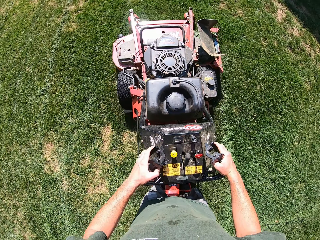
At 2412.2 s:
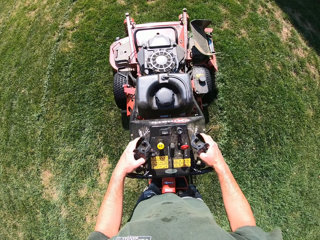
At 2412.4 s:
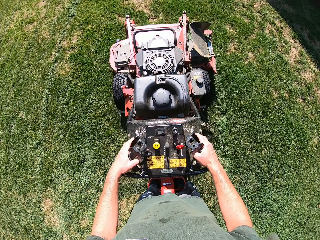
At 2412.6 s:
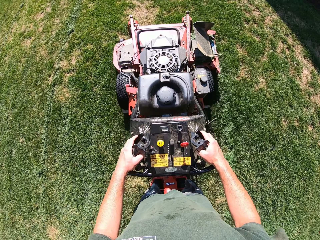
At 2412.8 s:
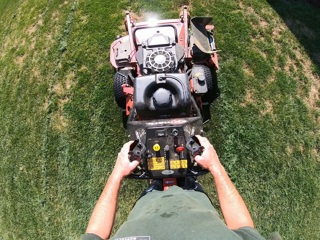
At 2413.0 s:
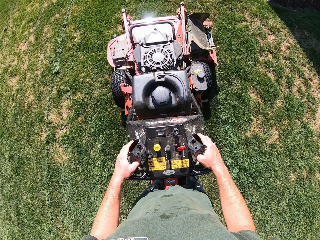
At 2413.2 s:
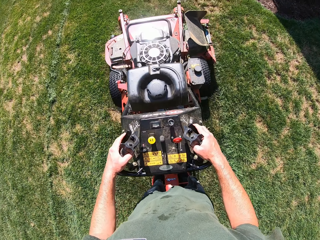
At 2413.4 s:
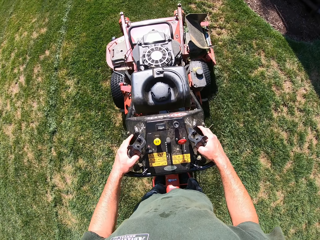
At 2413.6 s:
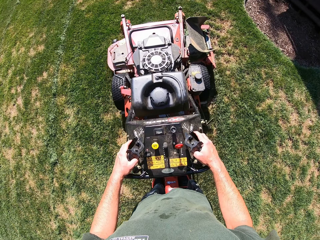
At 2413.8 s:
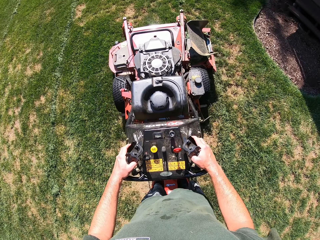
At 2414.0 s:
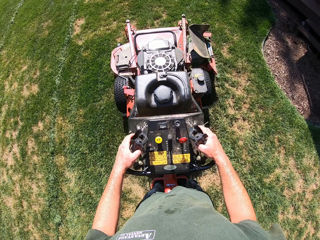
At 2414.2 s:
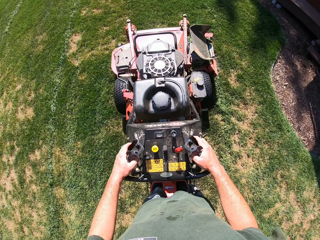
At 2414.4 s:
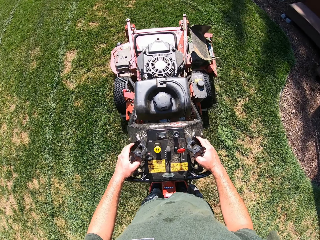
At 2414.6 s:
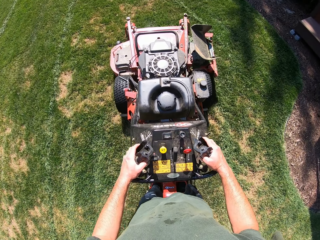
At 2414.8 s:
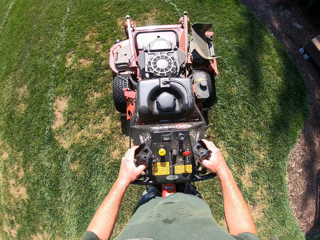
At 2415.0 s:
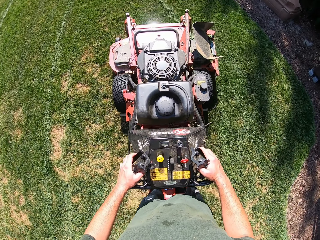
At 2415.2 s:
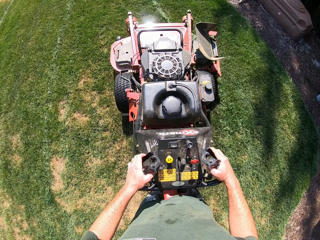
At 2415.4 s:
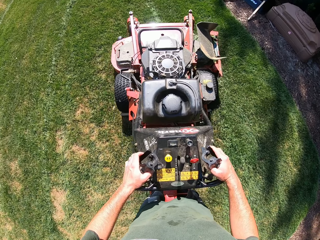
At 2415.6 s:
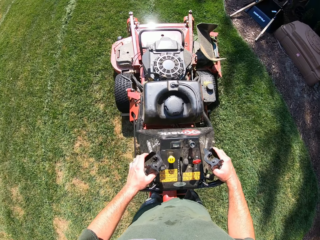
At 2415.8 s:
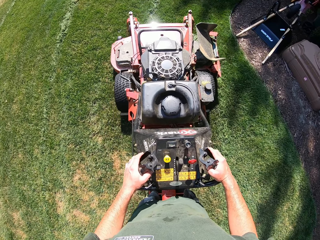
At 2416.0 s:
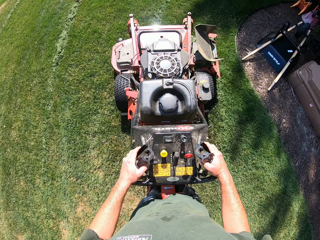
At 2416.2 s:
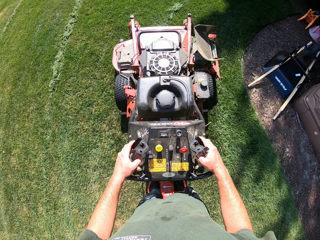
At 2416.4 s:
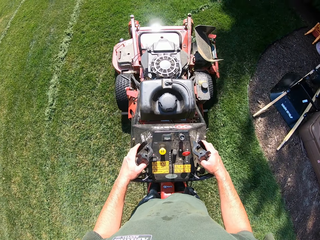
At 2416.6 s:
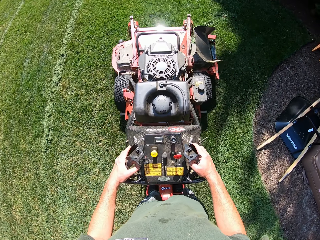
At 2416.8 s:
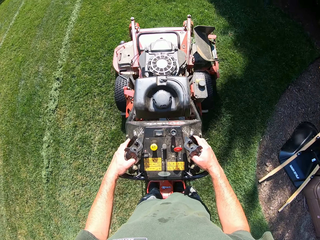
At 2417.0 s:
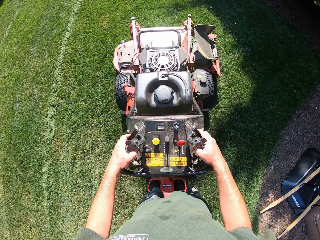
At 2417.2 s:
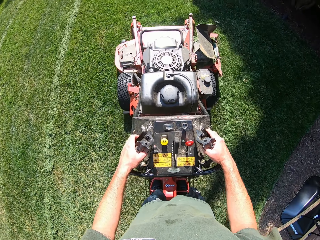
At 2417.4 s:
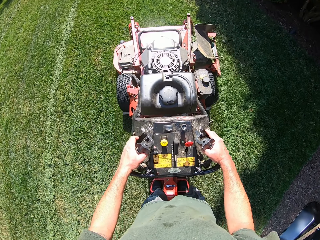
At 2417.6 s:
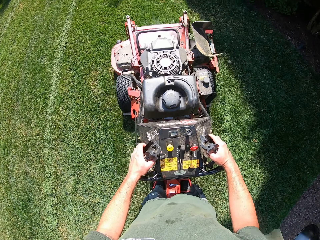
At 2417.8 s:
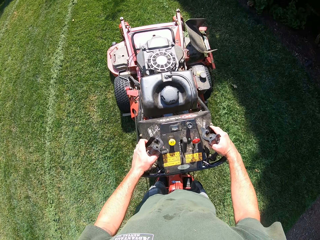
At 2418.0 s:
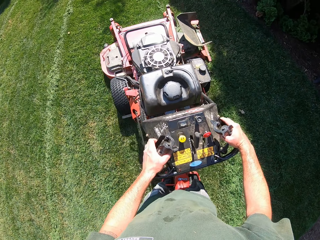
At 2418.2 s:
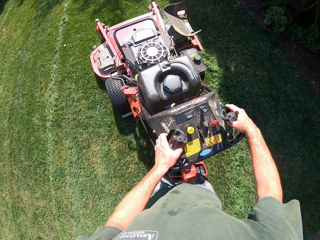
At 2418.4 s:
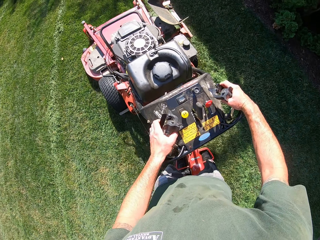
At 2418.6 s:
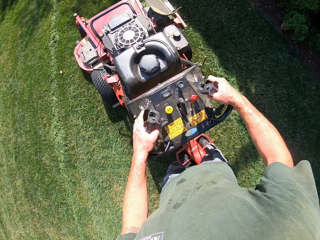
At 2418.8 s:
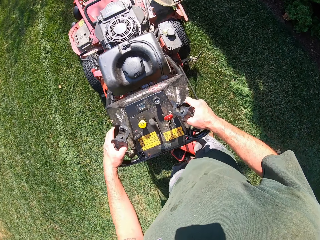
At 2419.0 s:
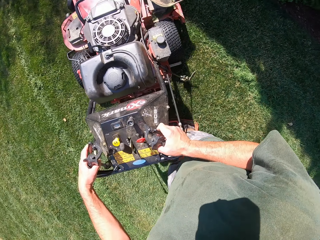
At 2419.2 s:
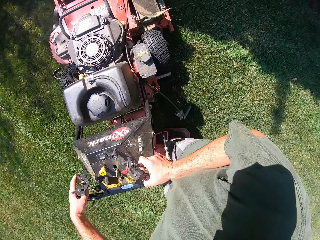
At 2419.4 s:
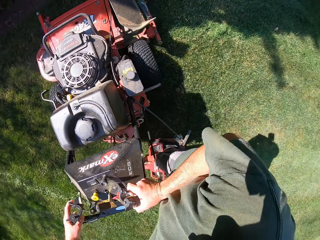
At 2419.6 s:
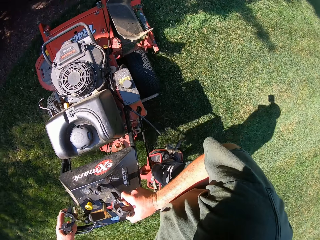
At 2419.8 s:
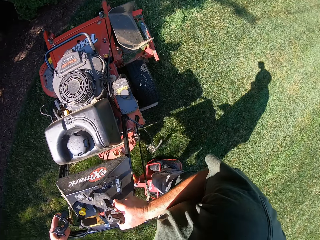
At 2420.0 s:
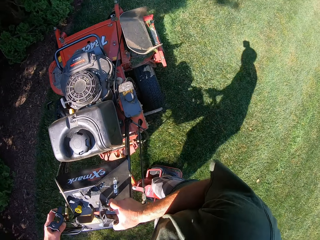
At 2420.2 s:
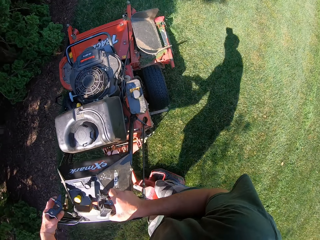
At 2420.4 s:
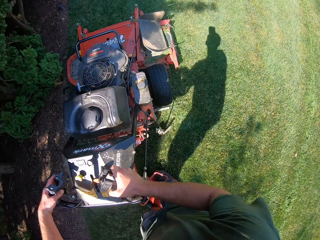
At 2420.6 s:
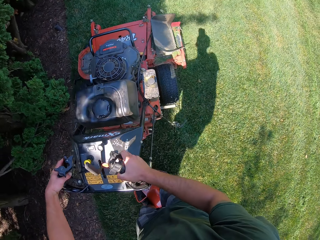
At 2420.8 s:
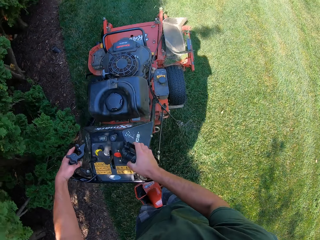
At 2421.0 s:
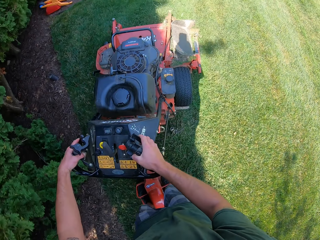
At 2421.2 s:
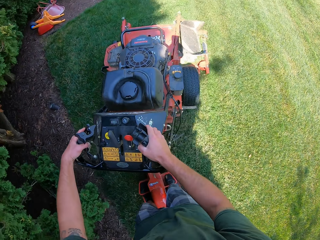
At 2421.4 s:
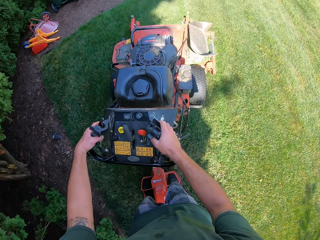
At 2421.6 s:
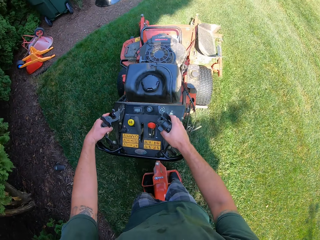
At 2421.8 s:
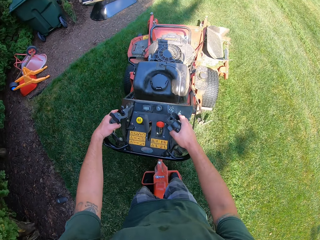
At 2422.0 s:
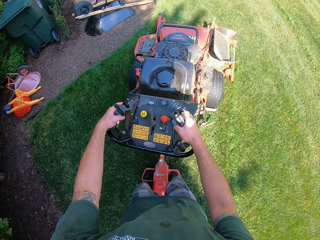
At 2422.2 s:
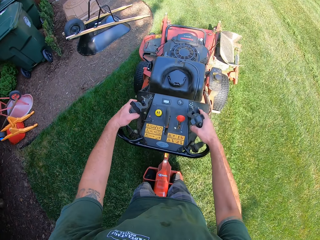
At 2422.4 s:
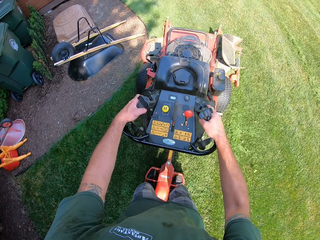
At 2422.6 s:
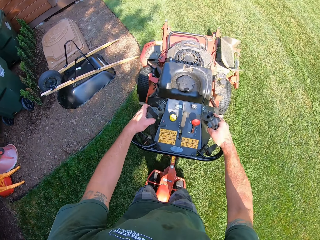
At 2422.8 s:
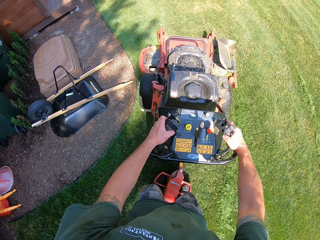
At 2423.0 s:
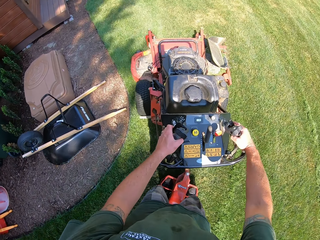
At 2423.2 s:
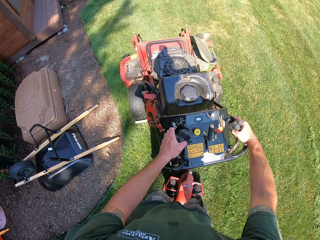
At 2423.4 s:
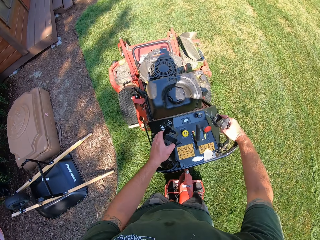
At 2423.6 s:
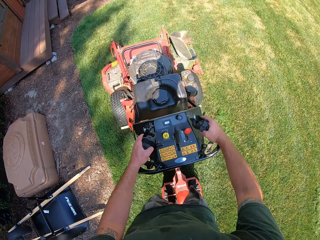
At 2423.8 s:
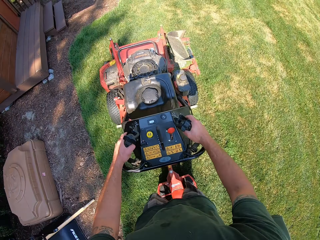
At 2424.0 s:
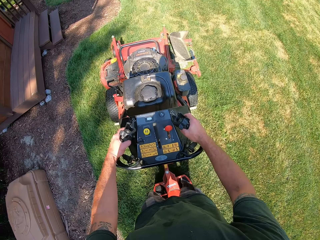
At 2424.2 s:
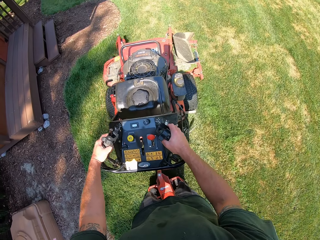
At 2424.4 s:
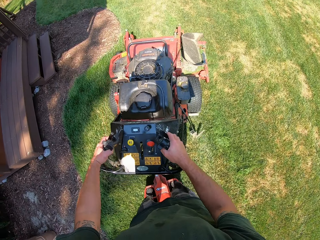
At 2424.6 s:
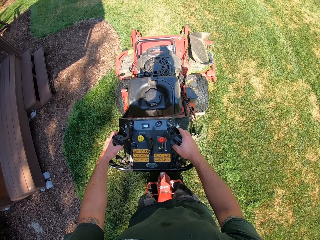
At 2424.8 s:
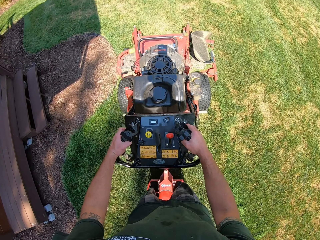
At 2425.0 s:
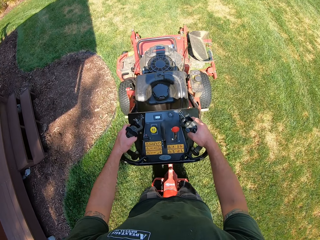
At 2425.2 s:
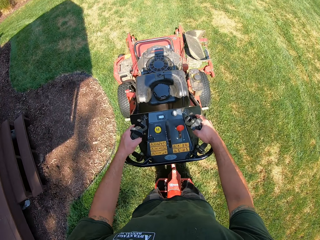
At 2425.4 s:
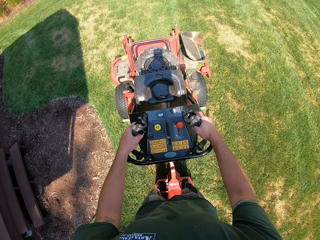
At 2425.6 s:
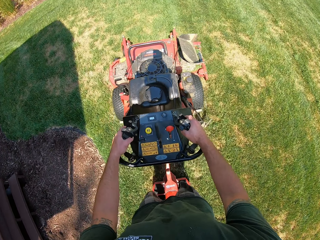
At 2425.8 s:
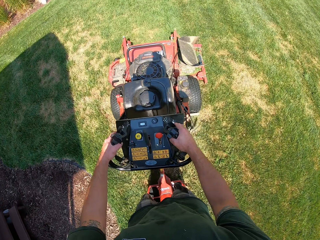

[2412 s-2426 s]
The camera wearer mows the lawn with the lawn mower. They turn the lawn mower to the right. They mow the lawn with the lawn mower.

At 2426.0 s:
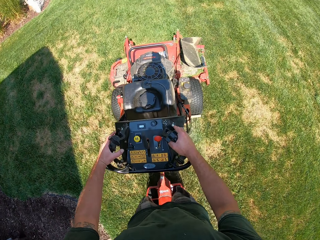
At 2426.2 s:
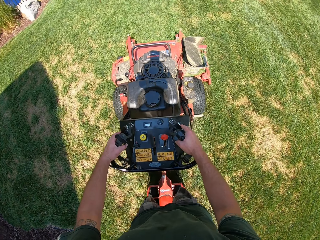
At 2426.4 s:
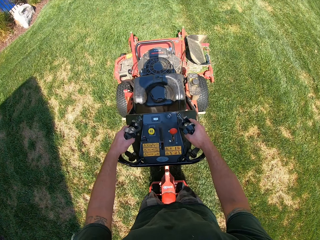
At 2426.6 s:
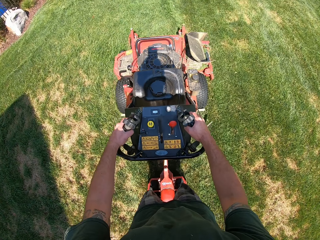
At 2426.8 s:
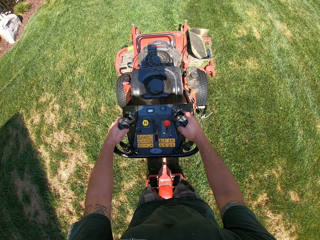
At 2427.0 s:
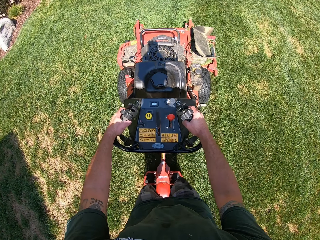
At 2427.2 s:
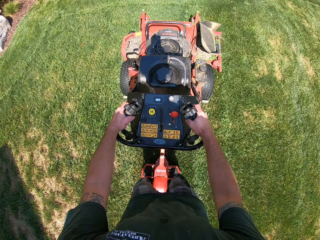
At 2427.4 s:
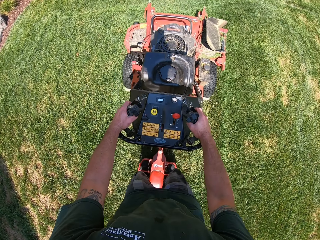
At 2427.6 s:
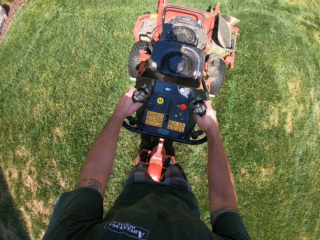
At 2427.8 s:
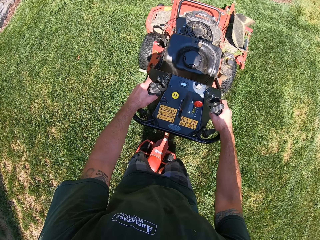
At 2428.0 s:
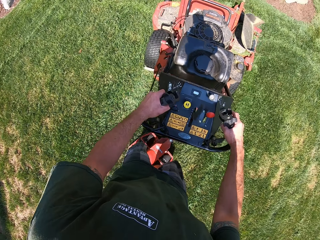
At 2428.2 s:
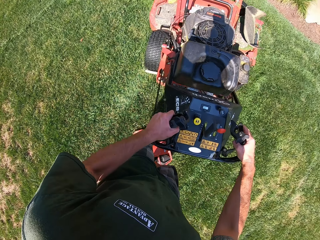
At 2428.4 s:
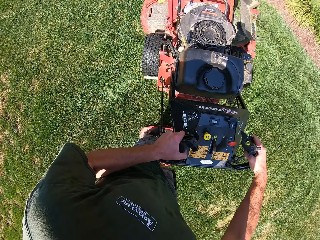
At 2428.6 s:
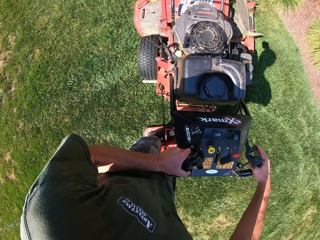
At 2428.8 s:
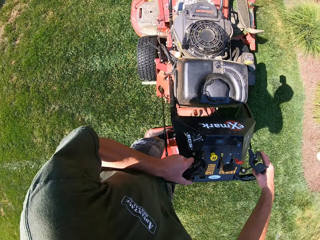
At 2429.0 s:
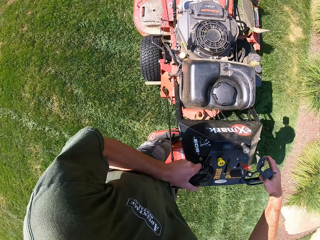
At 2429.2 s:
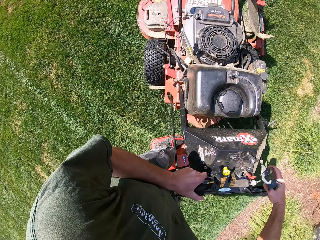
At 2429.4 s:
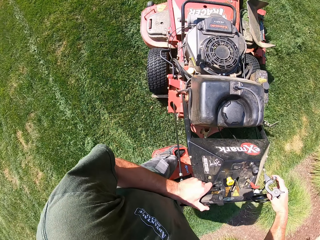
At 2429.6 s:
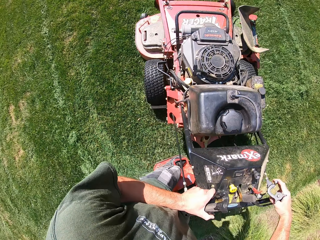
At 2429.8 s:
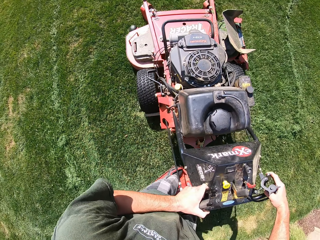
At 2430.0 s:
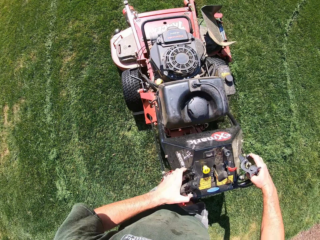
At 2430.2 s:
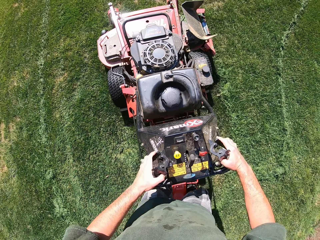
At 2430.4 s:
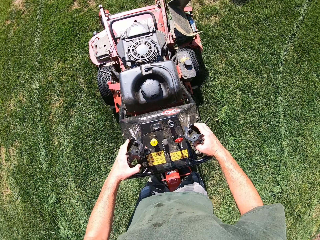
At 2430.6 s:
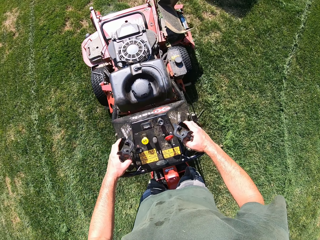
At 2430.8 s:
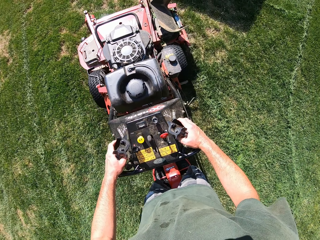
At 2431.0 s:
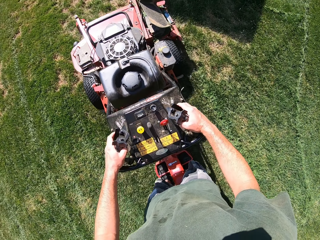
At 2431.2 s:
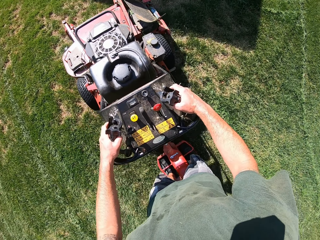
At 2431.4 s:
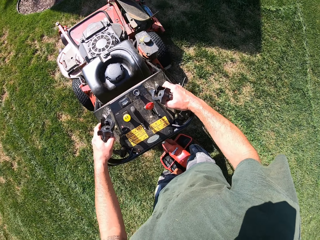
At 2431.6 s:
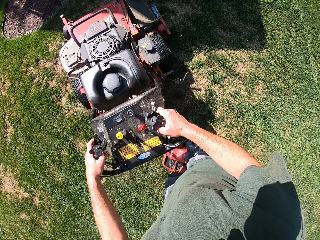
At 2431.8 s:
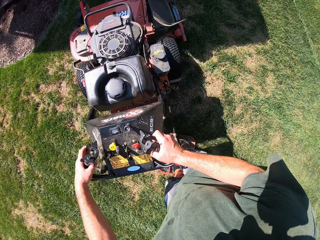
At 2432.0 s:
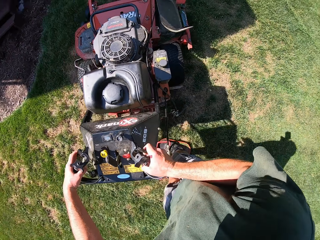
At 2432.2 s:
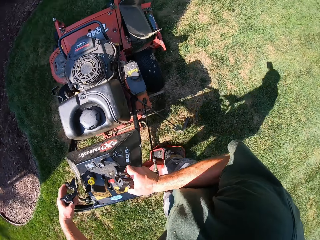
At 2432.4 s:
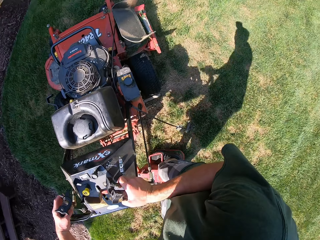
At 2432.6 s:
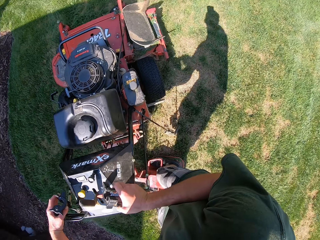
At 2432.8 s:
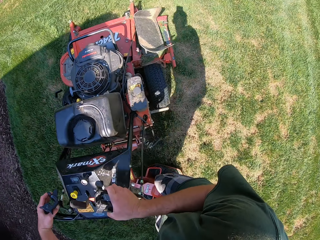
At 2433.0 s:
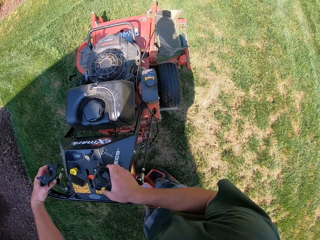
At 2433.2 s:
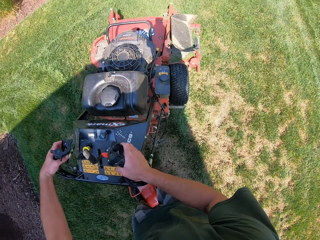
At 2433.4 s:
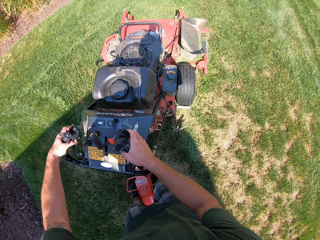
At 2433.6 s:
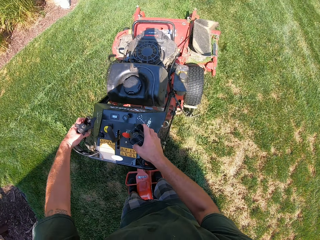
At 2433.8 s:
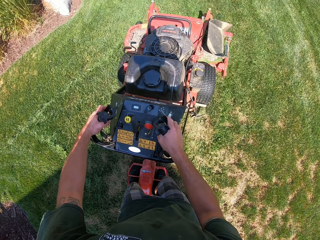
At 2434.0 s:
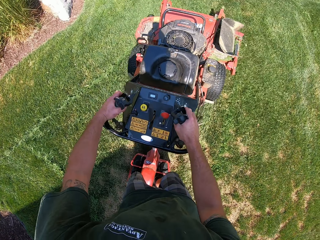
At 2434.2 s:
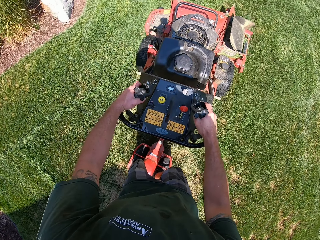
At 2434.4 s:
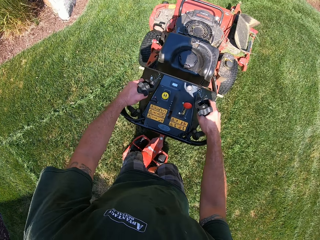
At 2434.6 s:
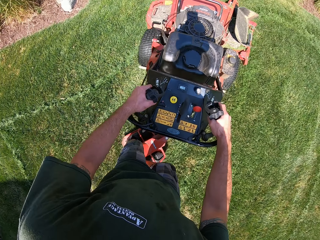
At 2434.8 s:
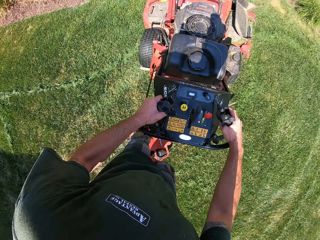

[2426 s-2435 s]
The camera wearer turns the lawn mower to the left. They mow the lawn with the lawn mower. They turn the lawn mower to the right. They mow the lawn with the lawn mower.
